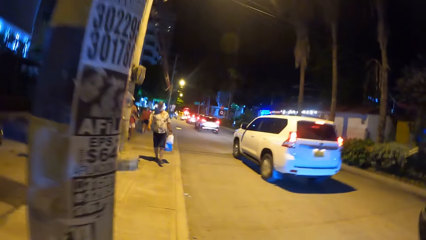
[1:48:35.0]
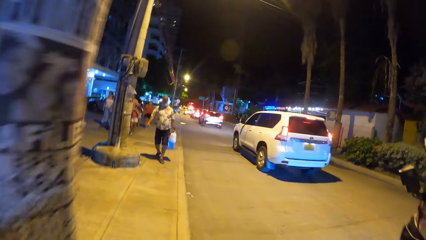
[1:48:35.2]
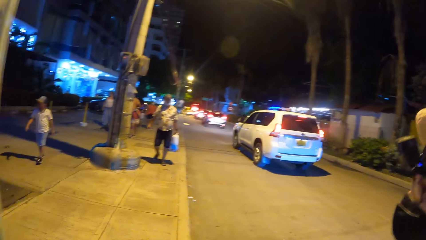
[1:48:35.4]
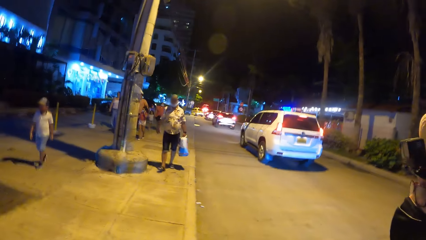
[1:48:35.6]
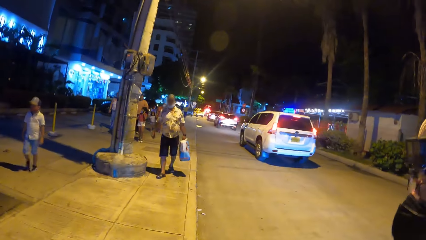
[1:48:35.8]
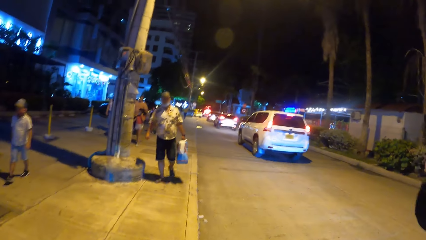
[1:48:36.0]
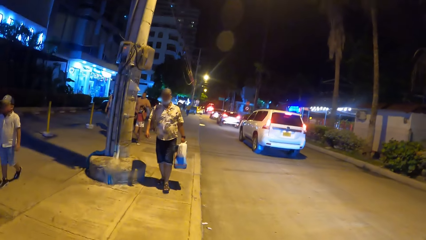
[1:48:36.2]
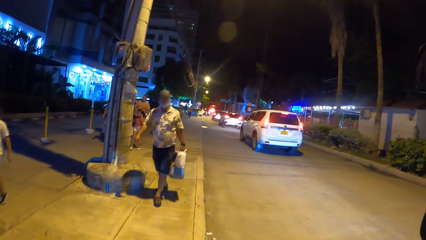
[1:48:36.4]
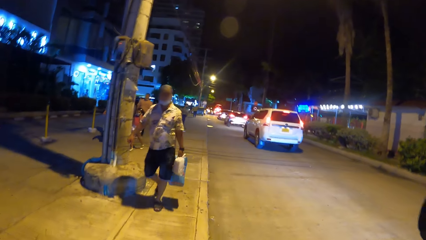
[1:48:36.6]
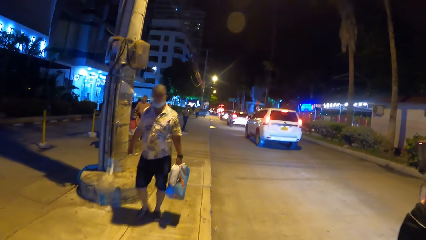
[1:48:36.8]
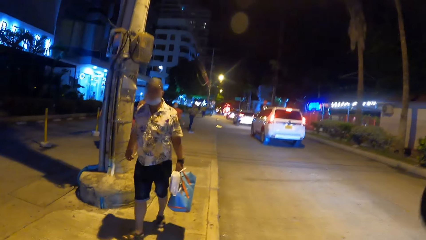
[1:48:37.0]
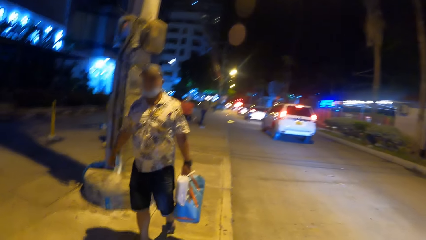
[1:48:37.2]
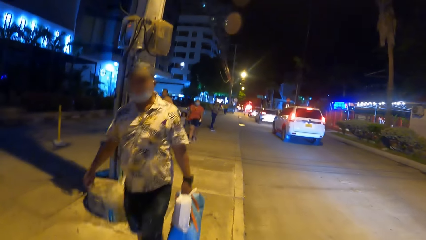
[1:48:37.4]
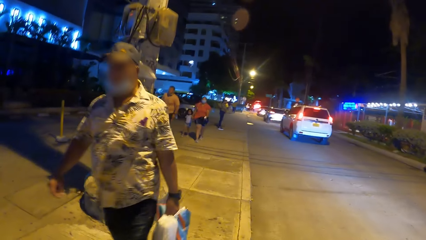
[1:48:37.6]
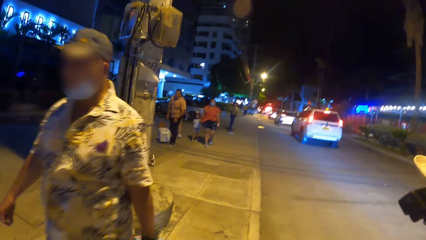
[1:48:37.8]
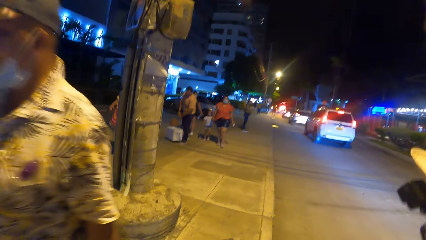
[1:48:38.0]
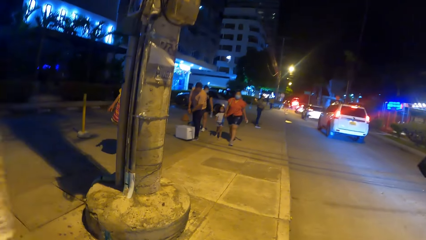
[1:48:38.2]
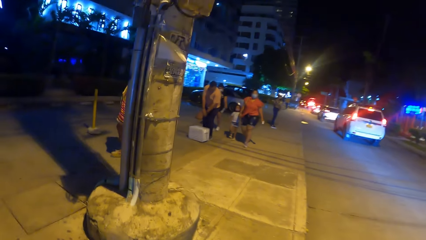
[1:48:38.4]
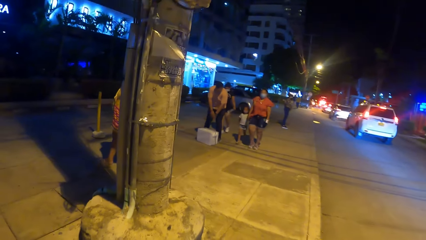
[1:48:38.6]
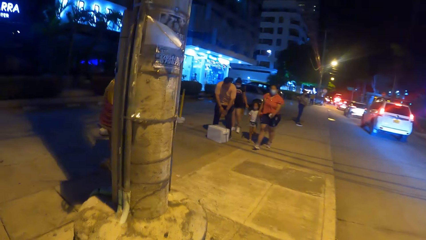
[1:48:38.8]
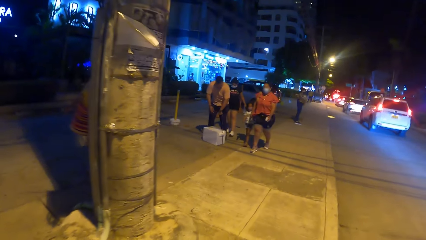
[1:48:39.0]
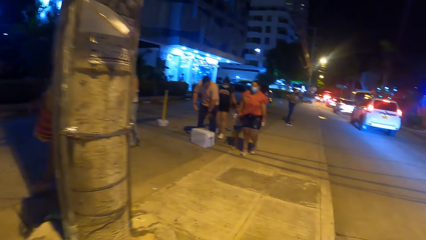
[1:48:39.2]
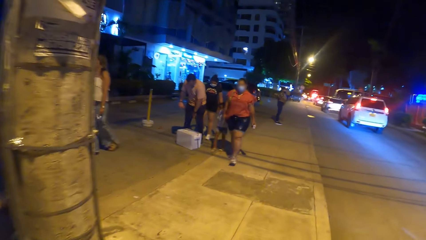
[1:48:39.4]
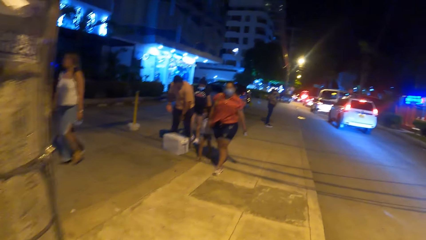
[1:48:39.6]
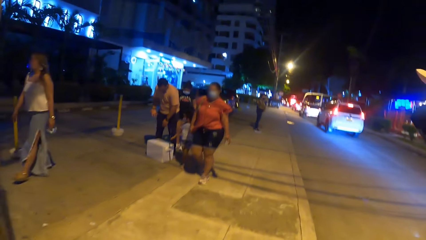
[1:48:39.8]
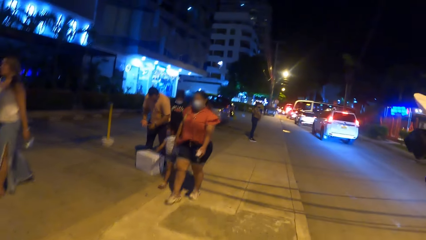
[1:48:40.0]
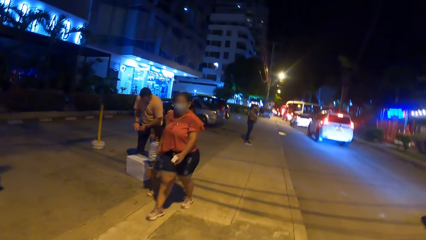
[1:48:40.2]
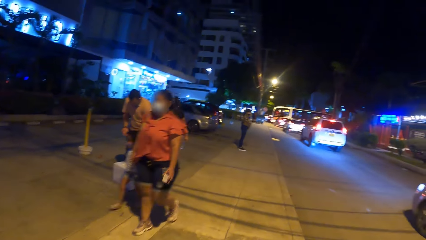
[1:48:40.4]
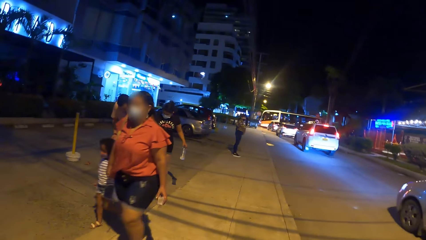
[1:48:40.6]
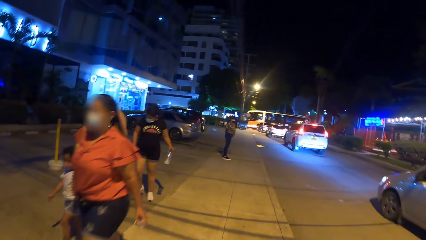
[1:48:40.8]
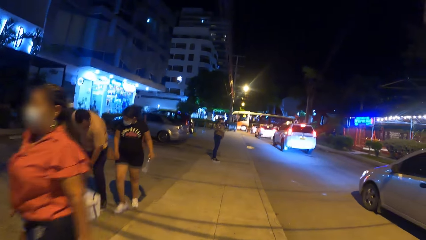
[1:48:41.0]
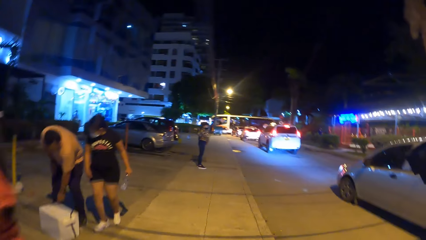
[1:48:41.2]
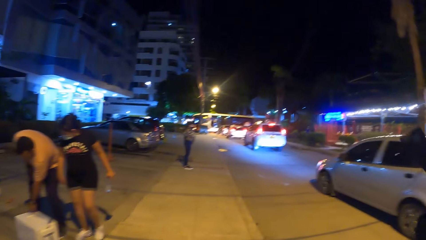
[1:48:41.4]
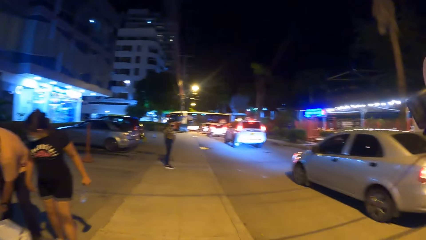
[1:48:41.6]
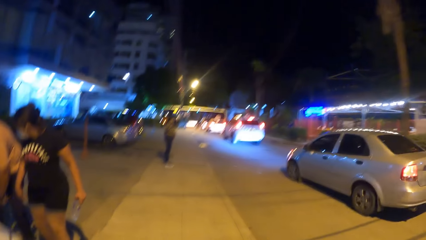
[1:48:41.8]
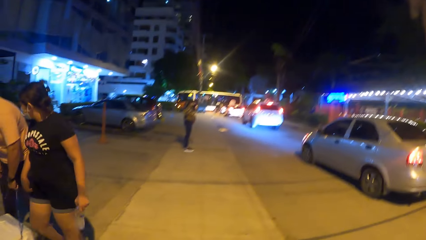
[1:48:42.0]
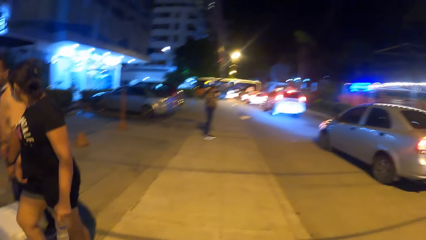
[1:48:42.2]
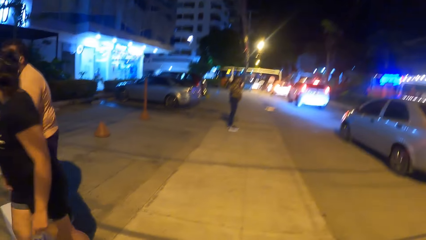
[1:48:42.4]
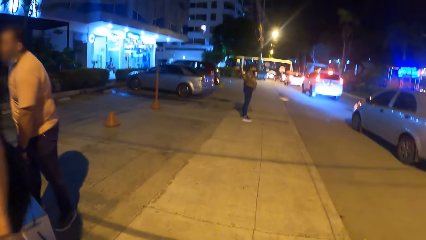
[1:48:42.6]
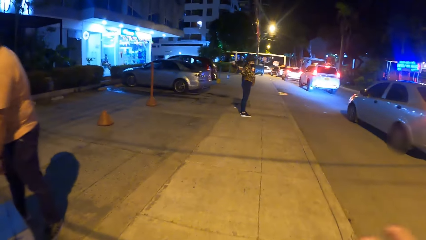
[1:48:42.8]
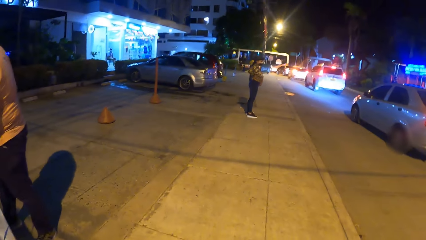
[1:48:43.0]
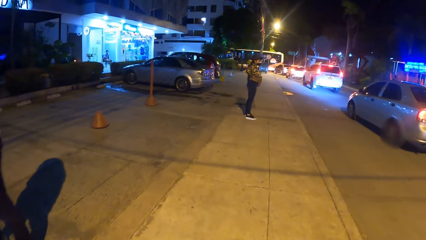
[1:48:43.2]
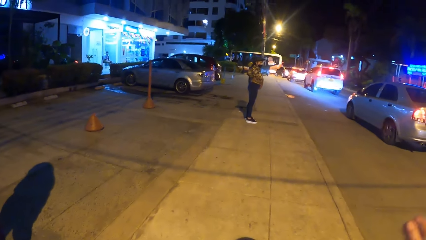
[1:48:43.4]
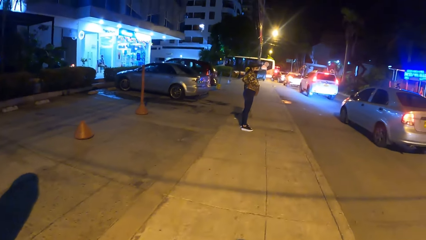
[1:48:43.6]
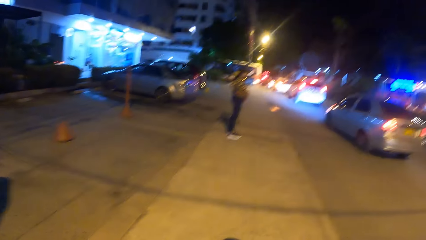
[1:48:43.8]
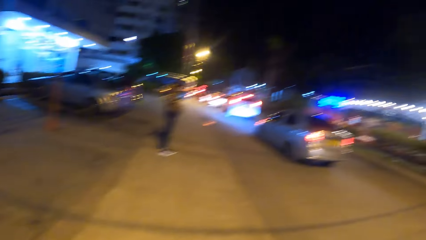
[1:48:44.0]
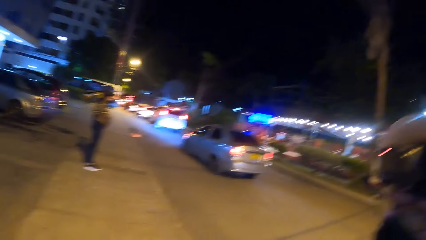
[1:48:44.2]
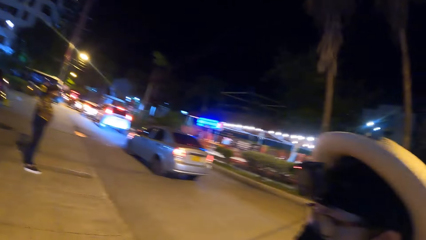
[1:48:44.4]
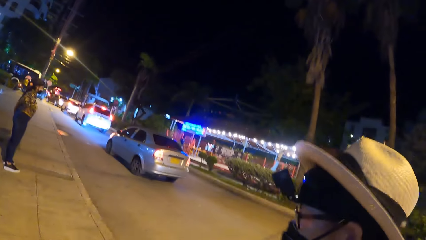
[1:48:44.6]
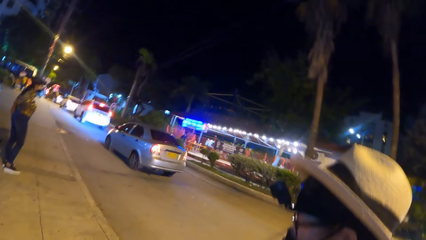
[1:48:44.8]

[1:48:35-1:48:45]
A person walks on the road. The camera wearer walks on the road.

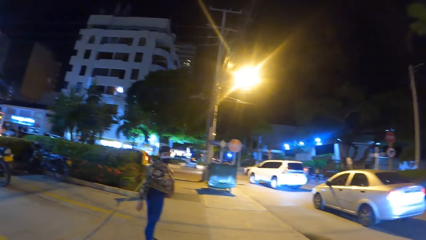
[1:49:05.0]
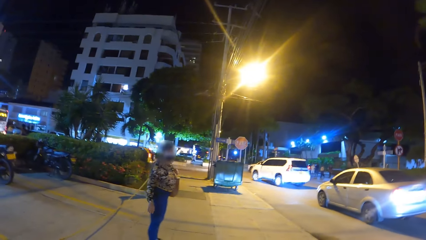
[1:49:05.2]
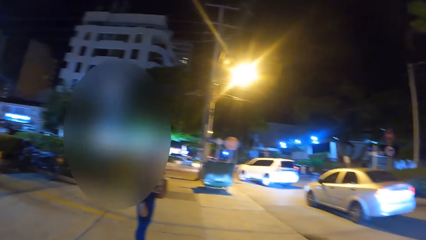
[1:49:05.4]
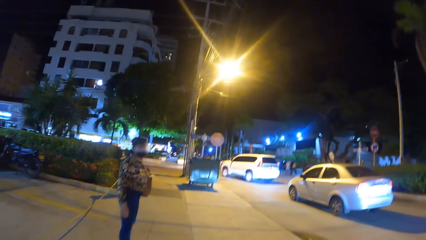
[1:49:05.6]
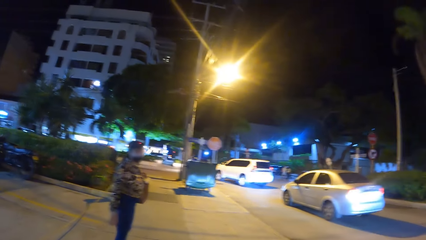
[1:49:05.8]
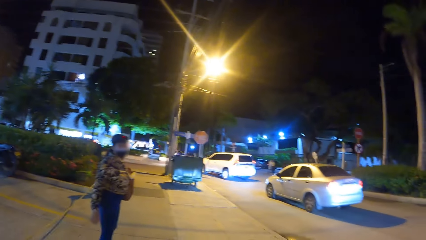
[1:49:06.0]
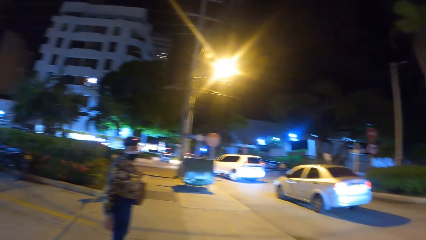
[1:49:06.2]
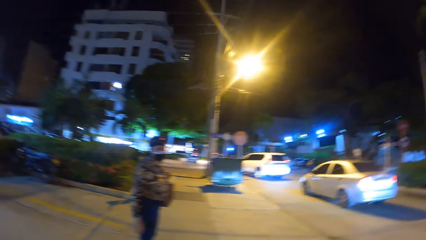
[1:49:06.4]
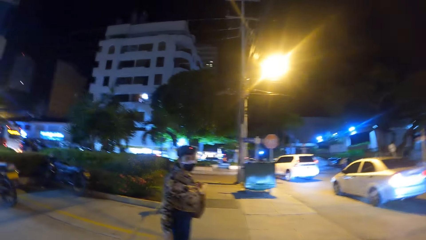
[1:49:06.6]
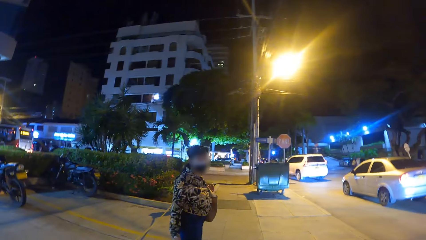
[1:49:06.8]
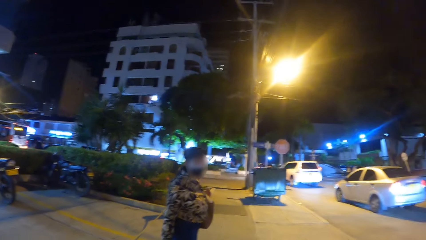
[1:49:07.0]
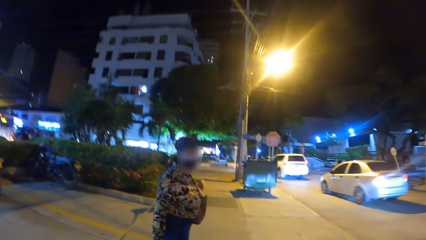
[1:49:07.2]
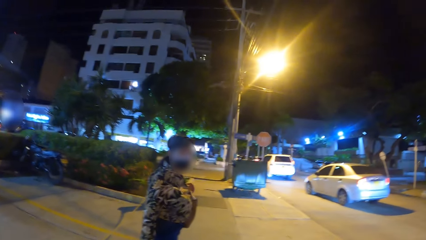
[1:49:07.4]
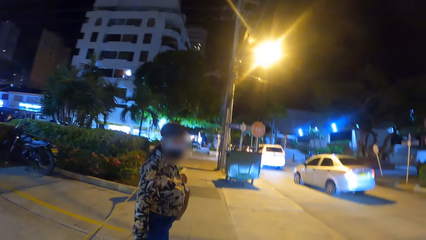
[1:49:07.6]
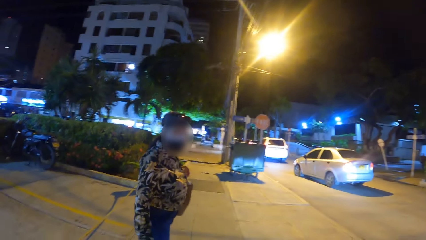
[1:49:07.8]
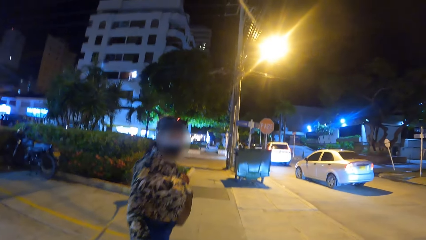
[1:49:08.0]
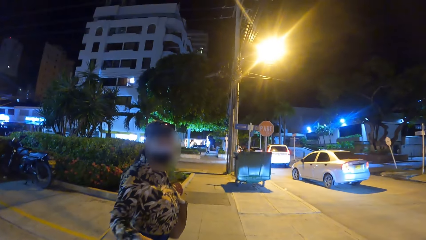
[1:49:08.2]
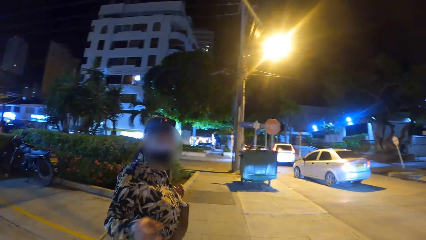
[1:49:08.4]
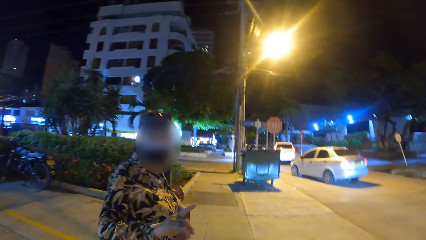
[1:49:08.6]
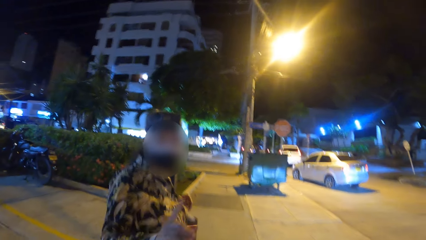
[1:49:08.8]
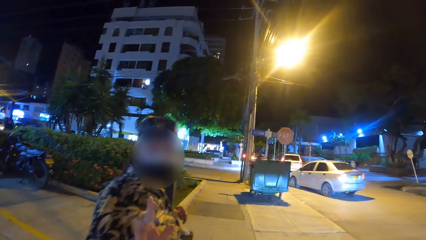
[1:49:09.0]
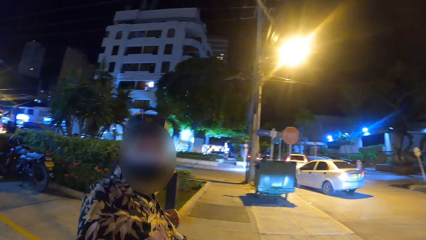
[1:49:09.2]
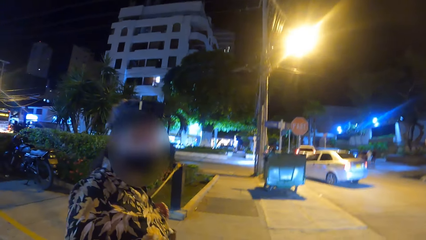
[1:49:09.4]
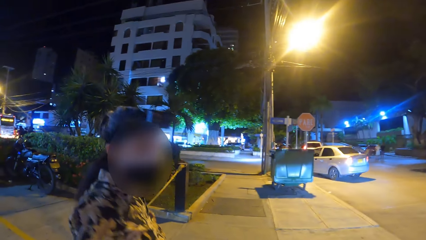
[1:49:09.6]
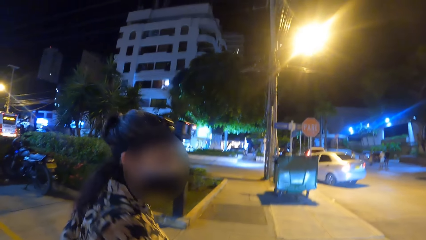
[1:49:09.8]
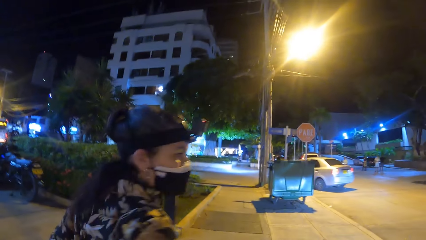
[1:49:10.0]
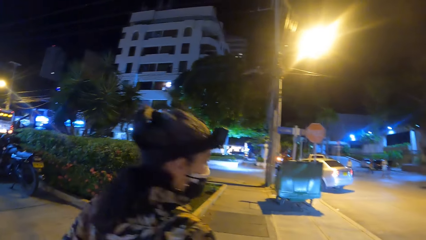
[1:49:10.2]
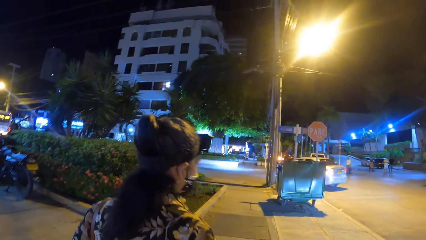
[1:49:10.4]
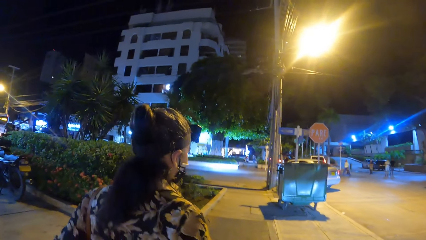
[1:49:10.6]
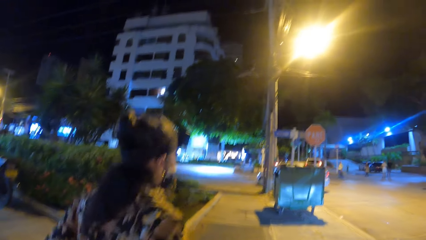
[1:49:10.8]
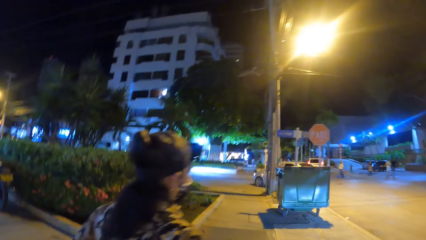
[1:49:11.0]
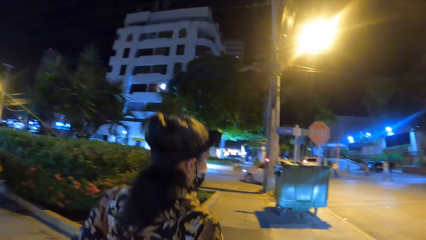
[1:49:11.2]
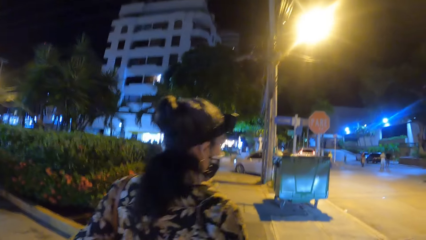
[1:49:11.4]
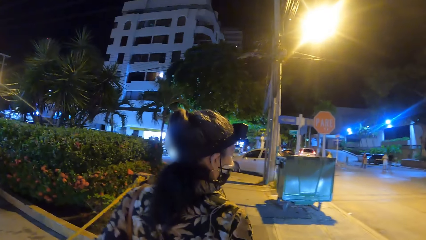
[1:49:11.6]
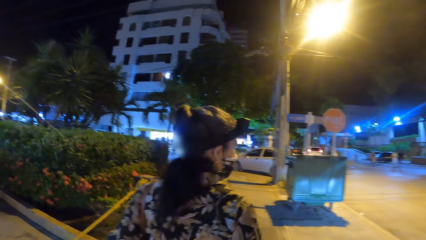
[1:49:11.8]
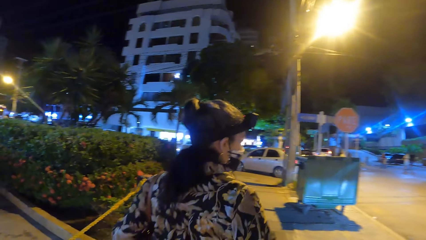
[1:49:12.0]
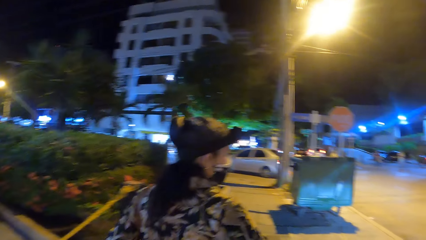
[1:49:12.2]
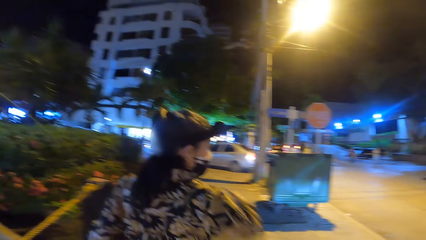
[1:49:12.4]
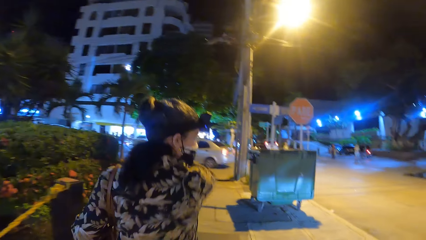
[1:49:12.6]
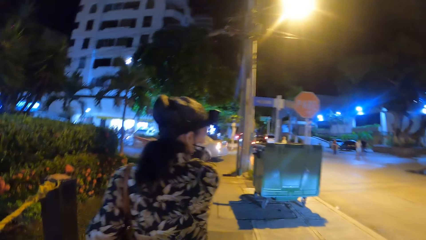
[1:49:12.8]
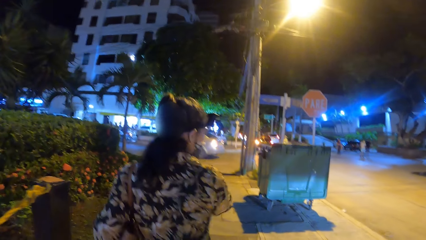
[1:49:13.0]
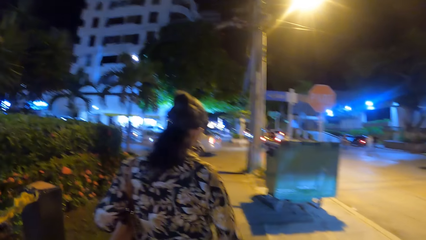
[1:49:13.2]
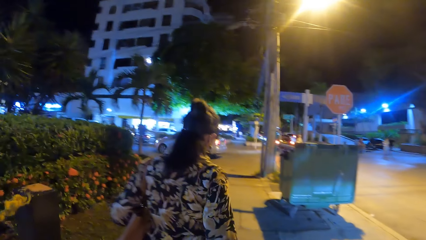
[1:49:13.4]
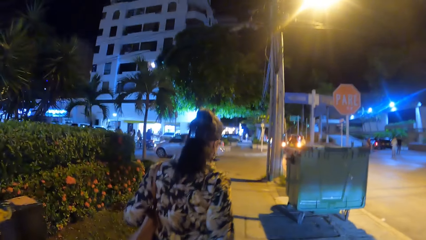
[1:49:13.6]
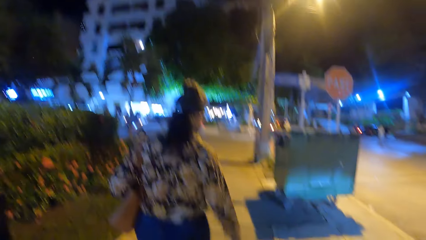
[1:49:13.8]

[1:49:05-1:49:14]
A lady stares on the road. The camera wearer interacts with the lady. The lady walks on the road.
